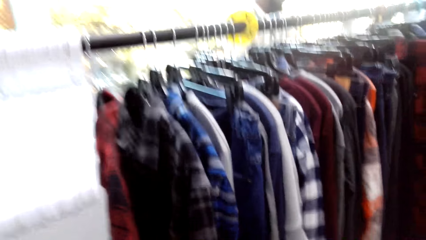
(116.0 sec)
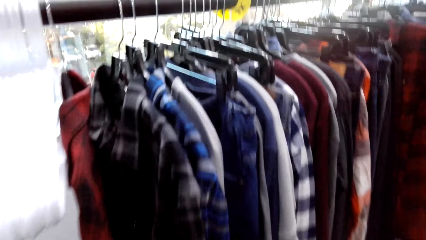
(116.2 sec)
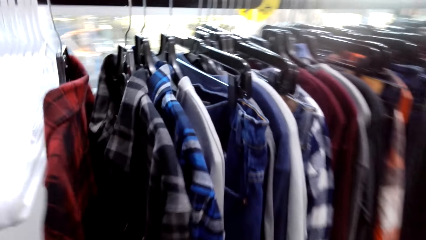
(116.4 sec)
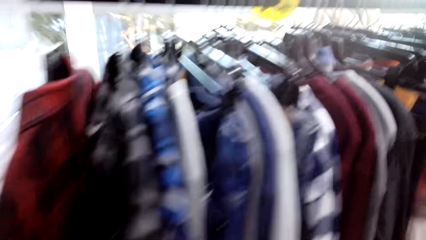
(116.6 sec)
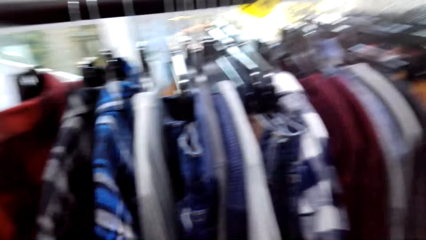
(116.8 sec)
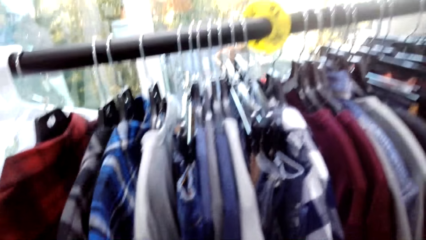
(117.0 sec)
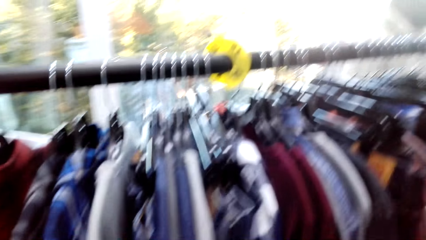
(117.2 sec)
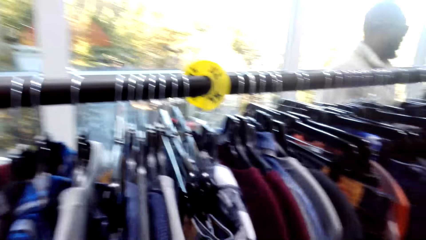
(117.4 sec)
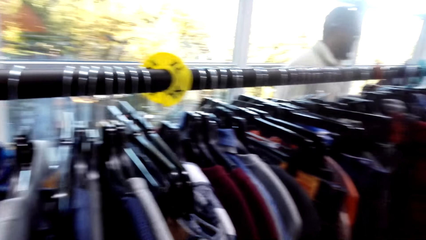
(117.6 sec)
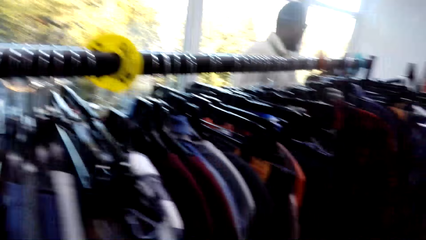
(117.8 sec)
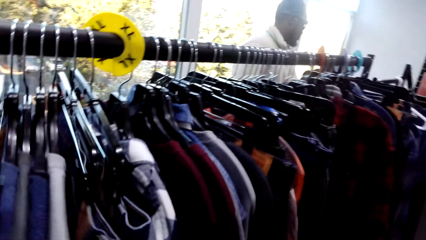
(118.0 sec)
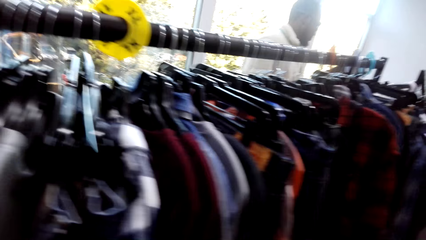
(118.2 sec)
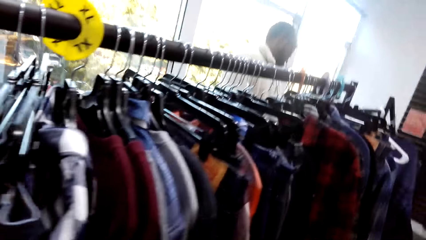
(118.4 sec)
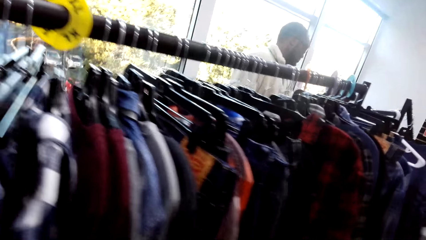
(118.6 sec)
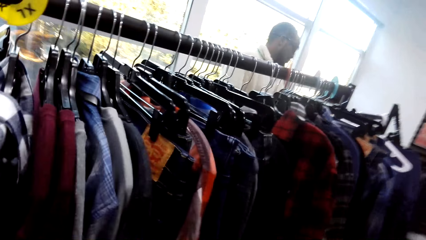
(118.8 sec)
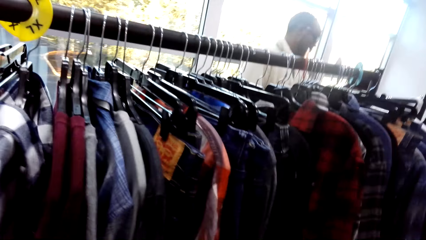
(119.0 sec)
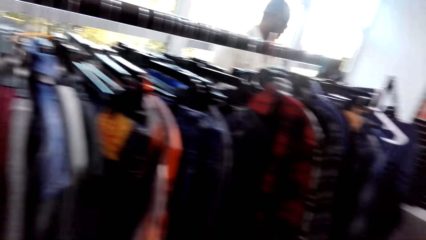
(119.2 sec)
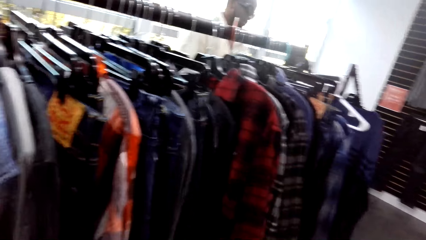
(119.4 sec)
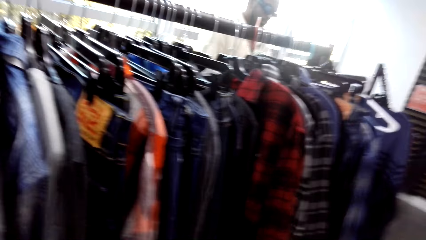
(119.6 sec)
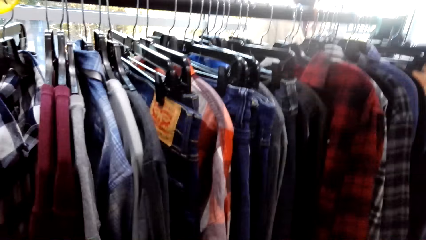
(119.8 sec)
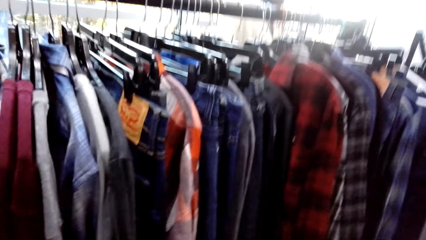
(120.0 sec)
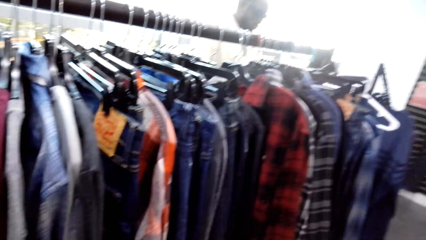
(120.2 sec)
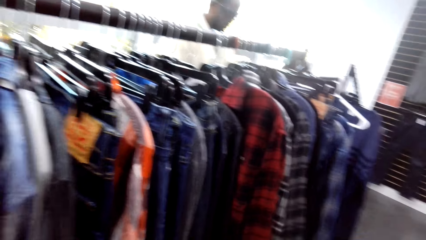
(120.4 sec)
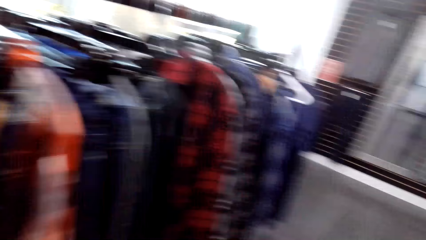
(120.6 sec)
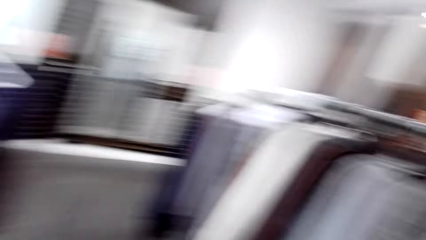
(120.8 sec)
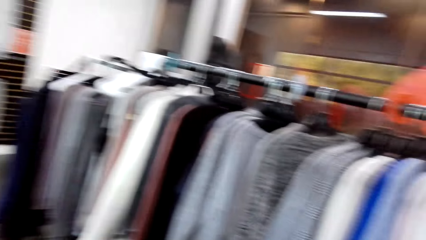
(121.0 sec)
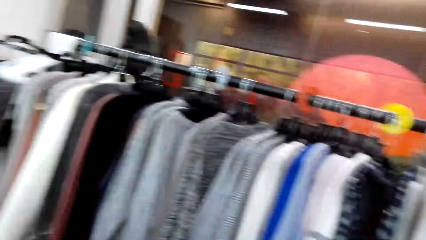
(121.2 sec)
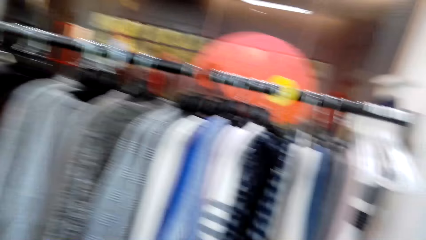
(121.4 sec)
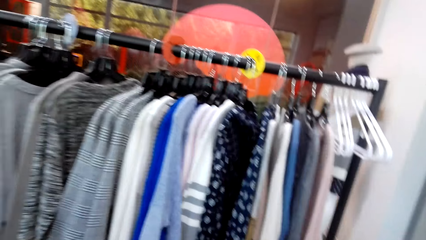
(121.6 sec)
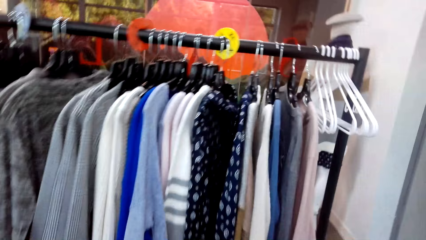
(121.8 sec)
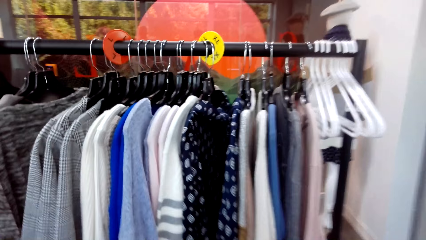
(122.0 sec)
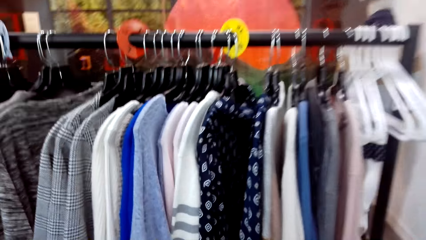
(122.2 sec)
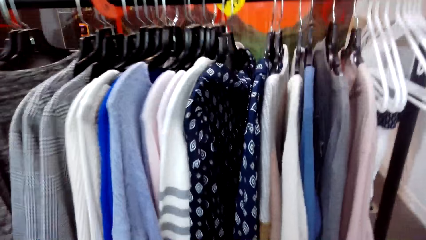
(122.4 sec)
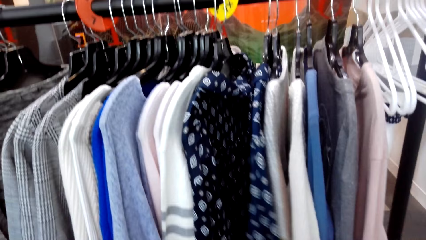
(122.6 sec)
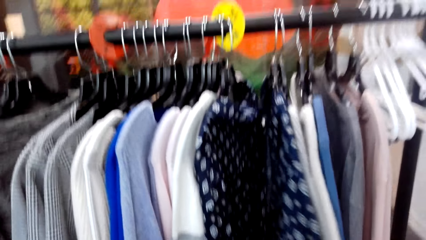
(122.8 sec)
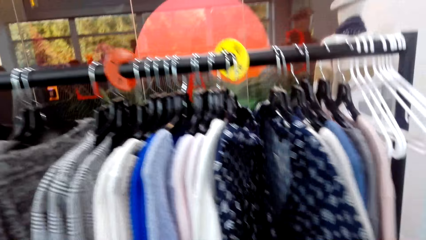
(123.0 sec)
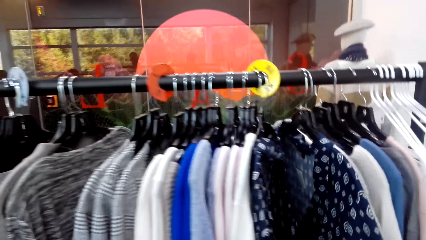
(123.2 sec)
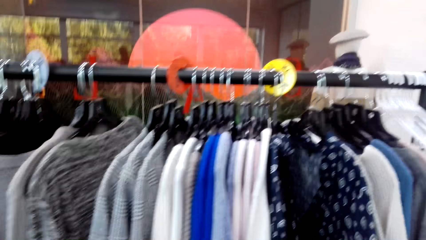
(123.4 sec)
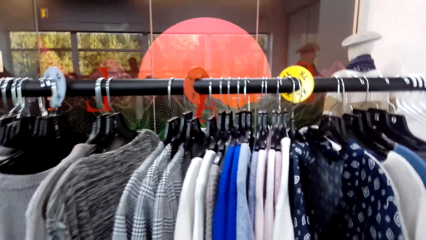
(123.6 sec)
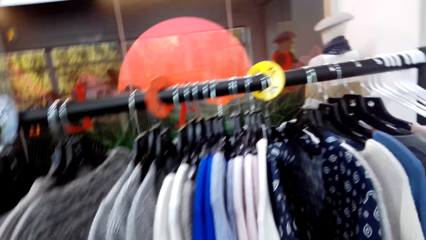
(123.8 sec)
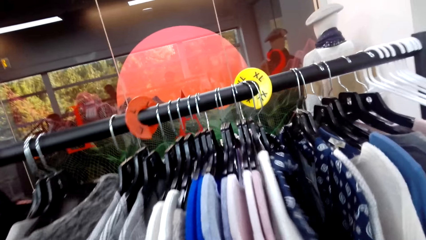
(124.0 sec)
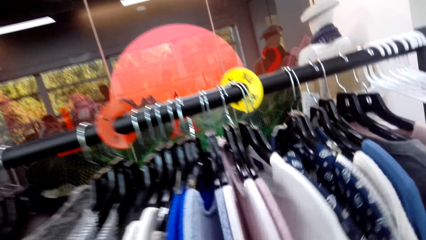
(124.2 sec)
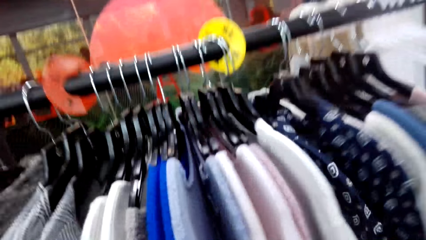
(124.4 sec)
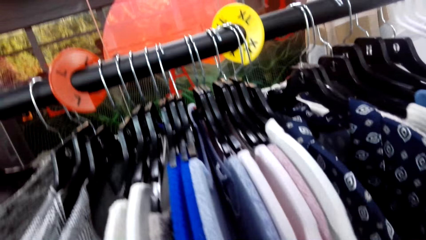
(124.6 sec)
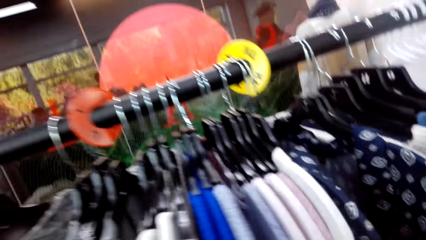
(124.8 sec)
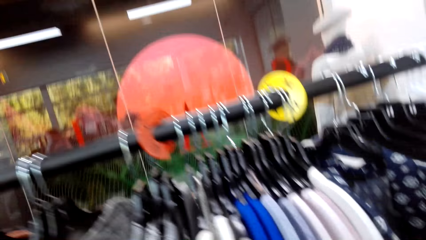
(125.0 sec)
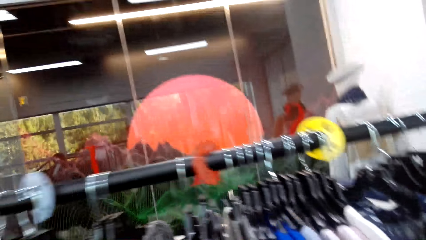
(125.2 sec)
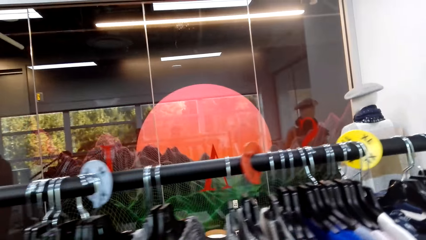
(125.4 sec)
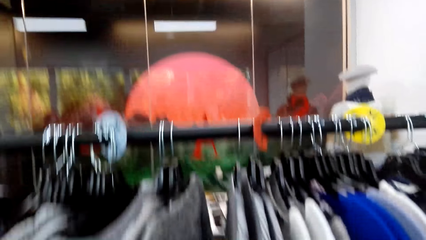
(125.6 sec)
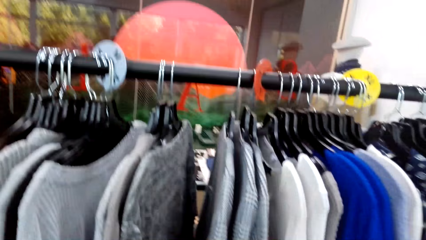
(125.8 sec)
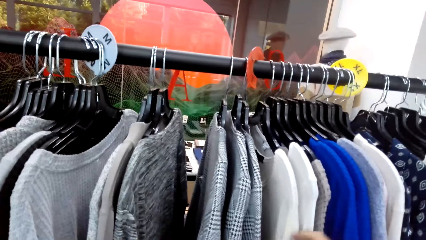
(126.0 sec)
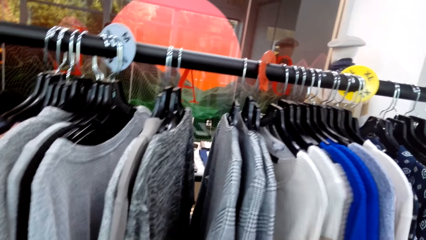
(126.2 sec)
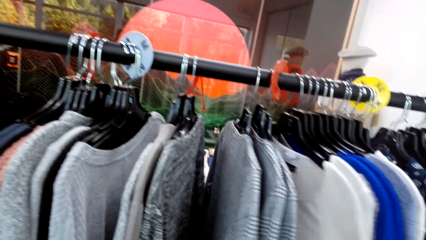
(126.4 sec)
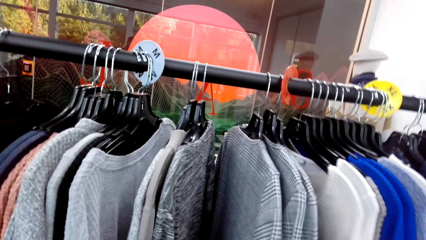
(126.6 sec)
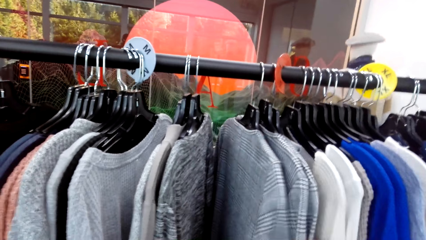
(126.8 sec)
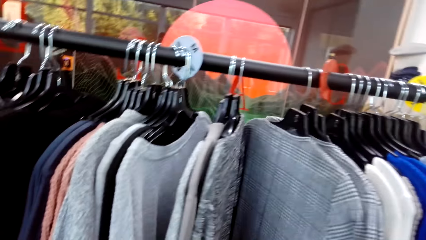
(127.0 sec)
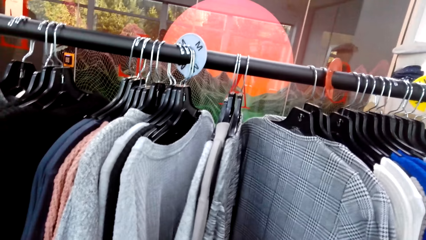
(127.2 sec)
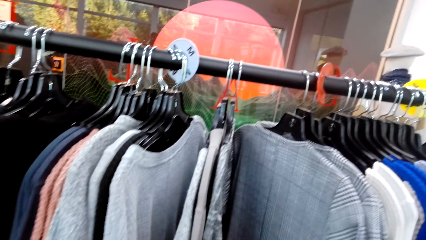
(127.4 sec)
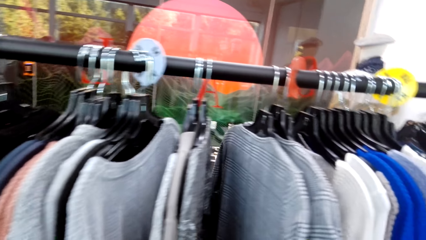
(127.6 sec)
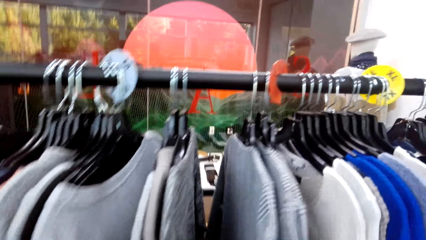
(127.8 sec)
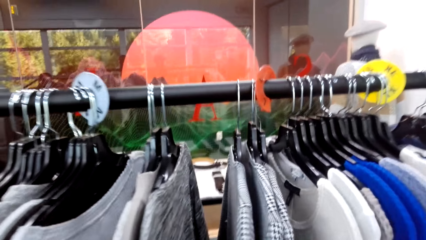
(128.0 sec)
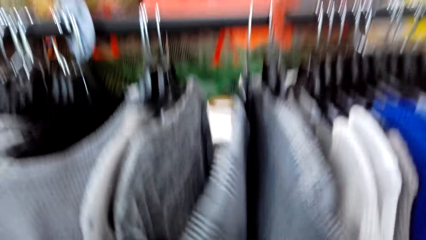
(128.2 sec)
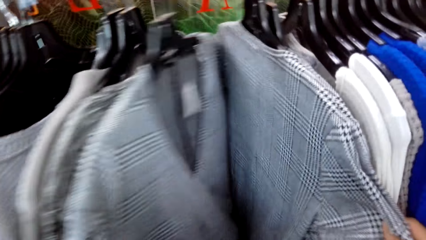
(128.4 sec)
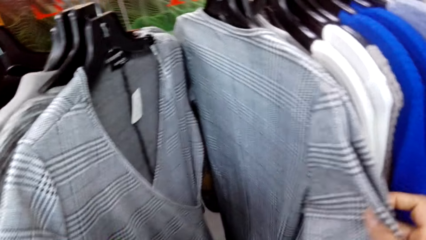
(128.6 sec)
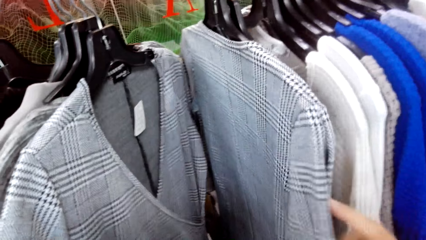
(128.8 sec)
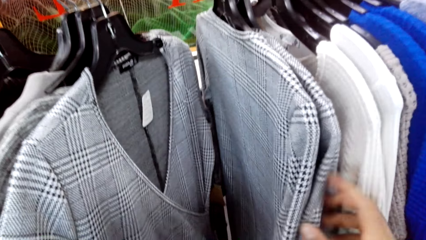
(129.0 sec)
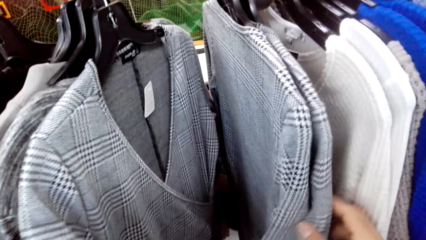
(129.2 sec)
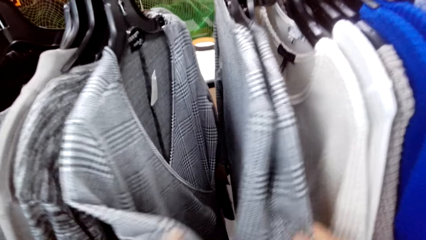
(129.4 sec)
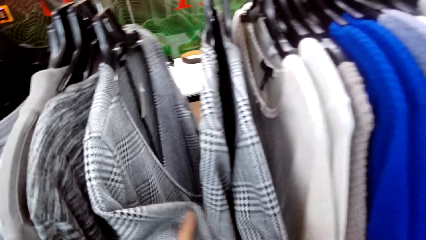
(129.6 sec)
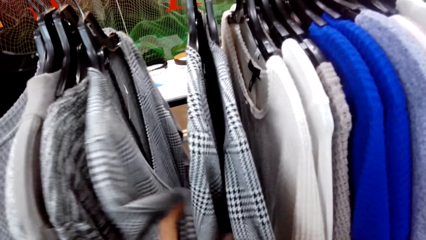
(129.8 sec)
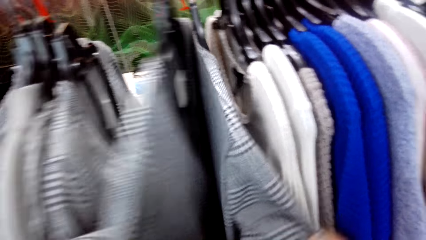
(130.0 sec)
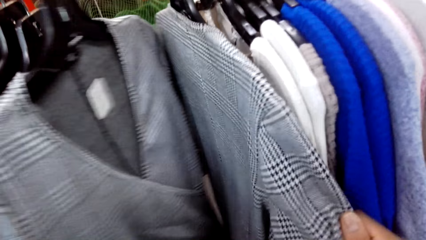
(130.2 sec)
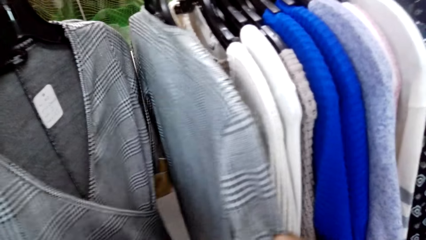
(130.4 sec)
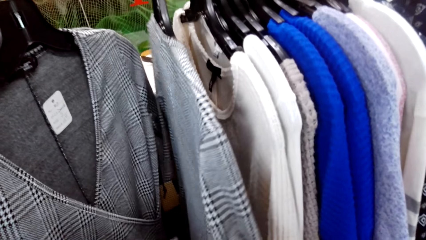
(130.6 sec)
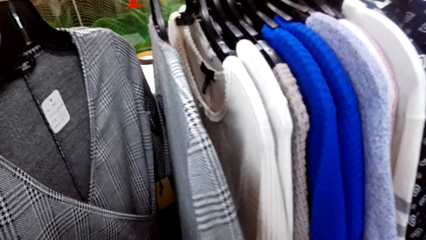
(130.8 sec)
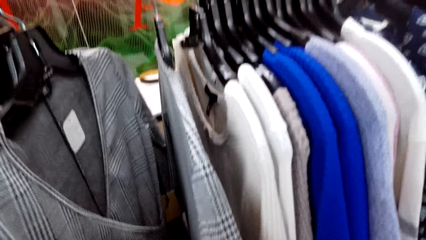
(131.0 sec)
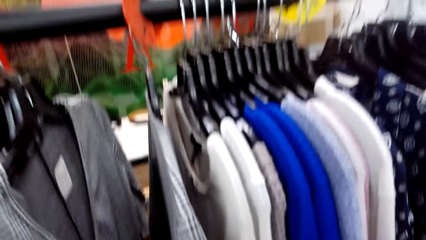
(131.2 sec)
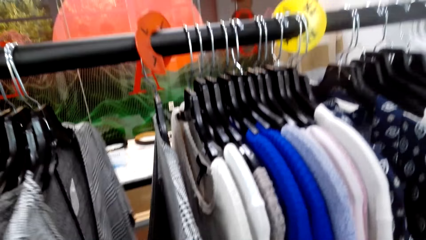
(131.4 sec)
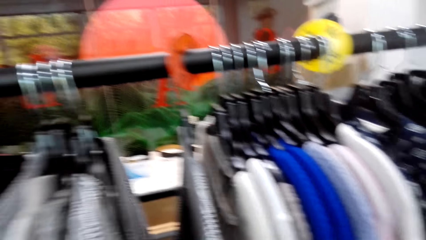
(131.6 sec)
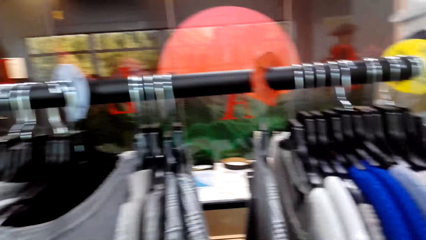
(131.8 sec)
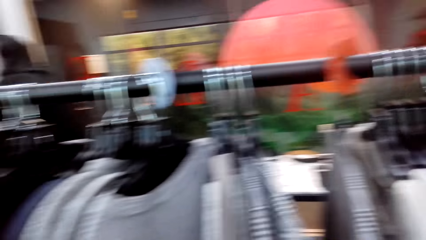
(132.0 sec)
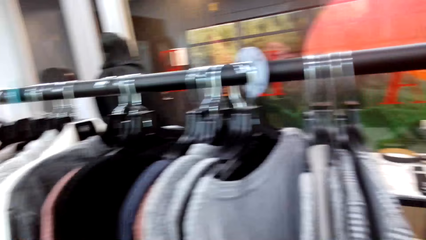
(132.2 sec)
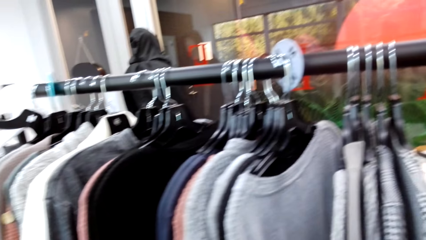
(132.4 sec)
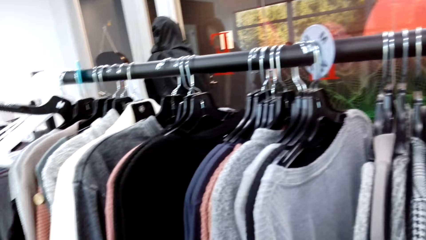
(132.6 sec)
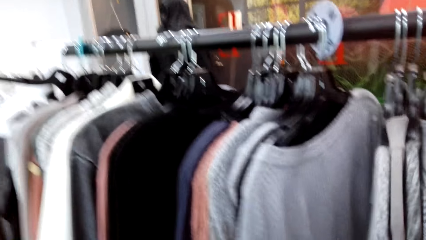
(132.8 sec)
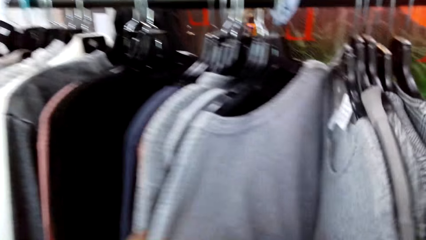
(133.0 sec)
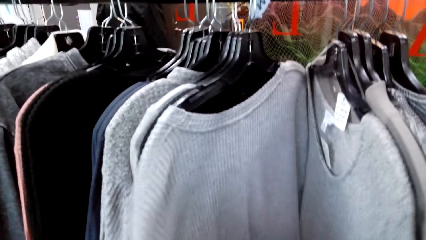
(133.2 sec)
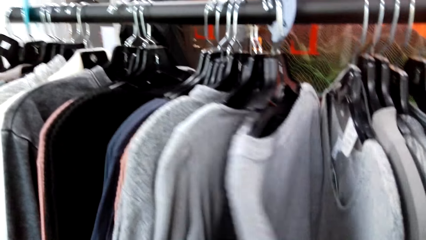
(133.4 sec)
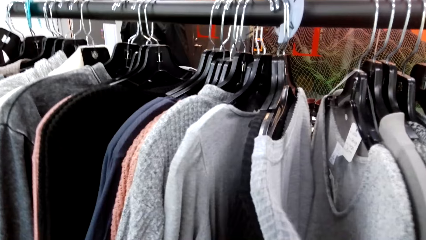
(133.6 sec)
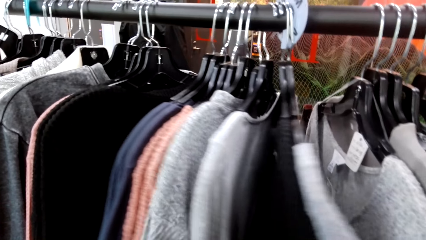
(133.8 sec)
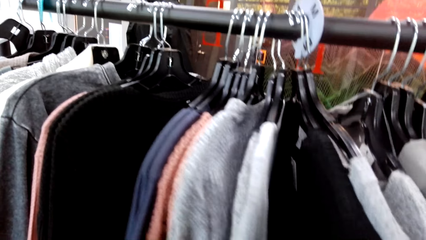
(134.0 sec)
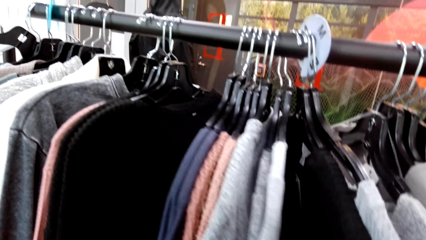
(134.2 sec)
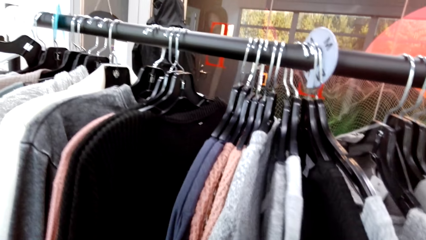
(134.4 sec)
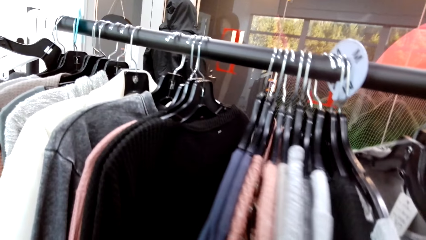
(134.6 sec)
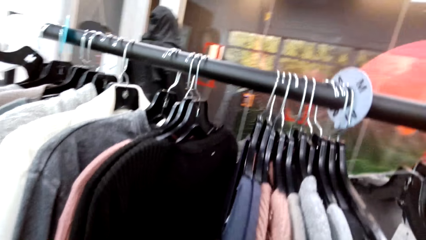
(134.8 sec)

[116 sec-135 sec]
A person stares around. The camera wearer touches the clothes. They hold the clothes on the rack. They look around. They hold the clothes on the rack.
